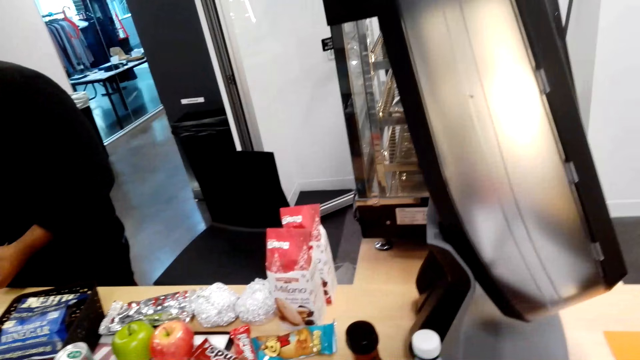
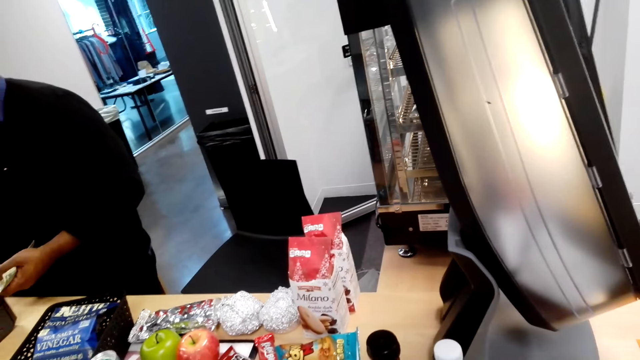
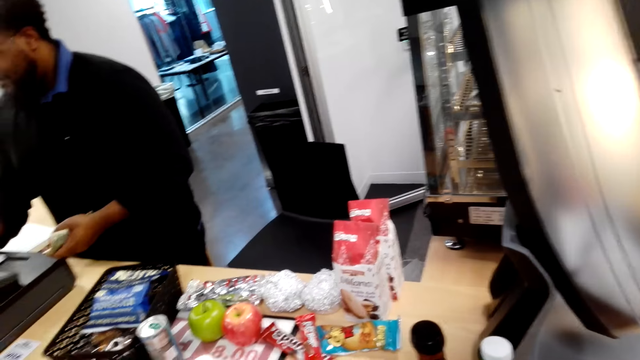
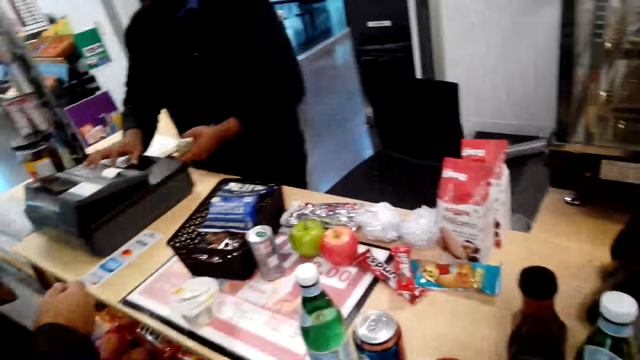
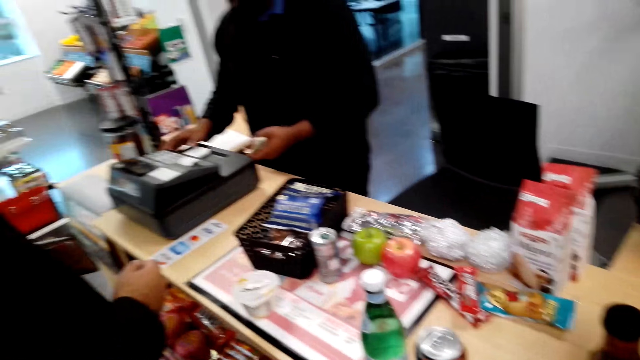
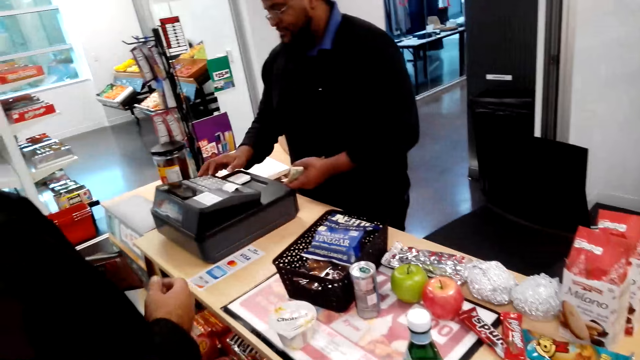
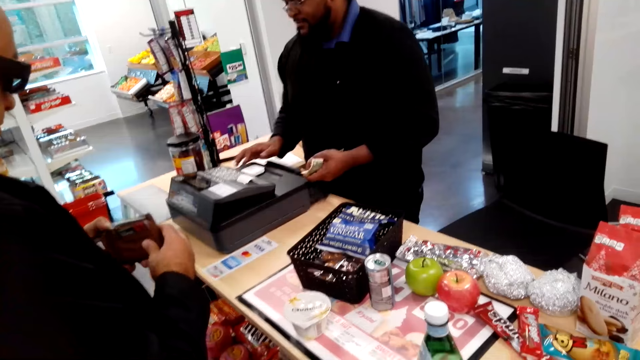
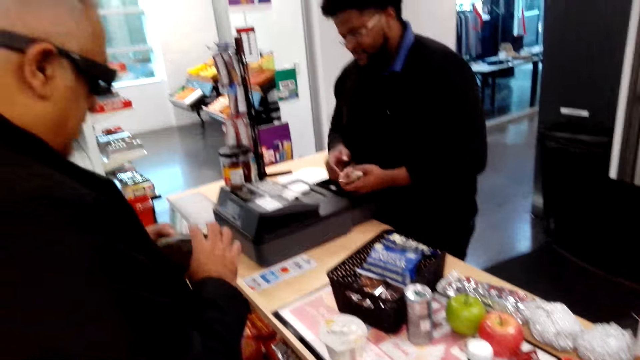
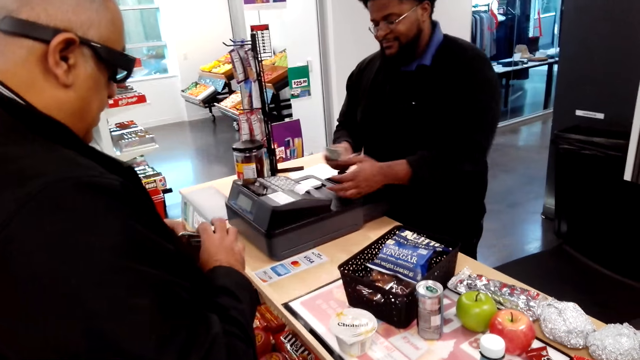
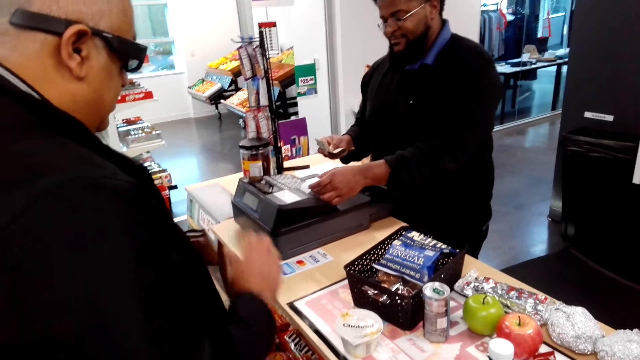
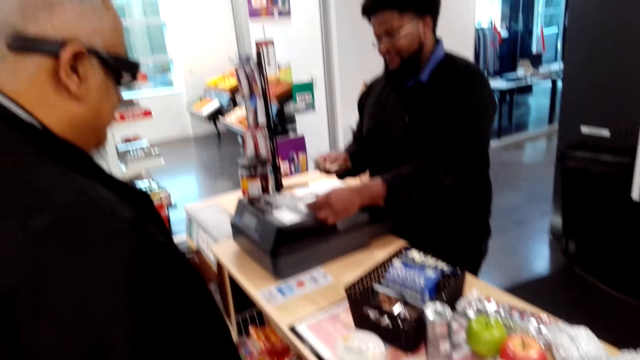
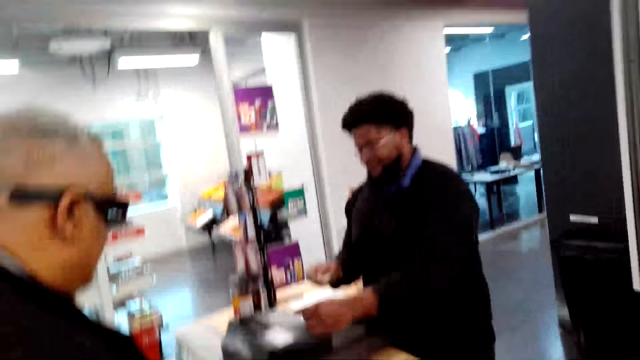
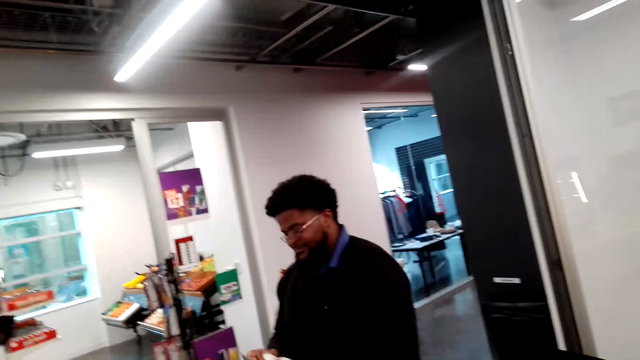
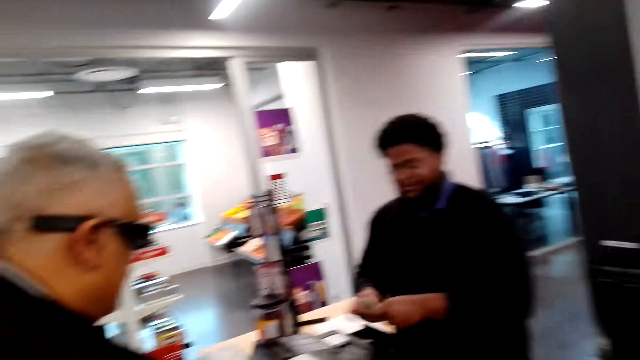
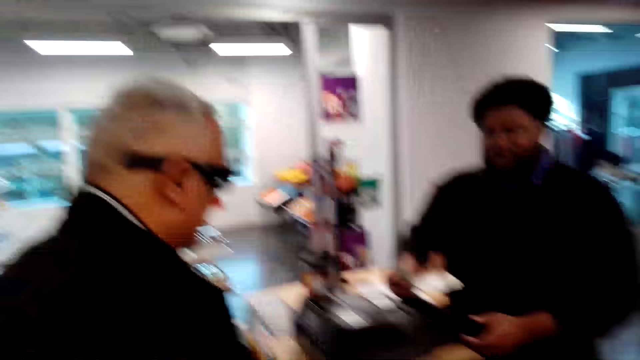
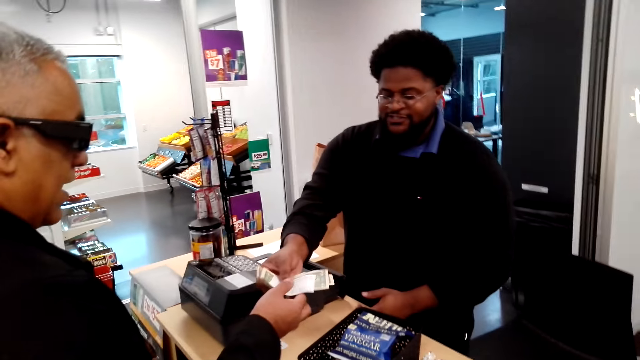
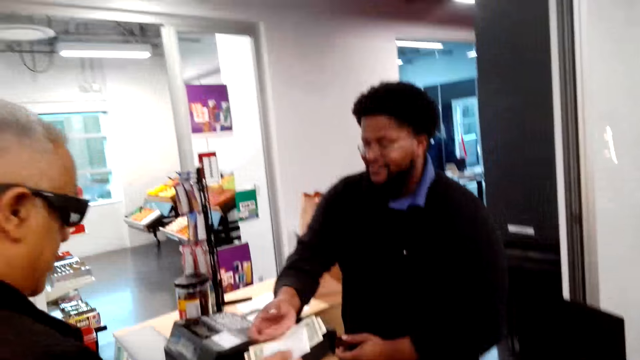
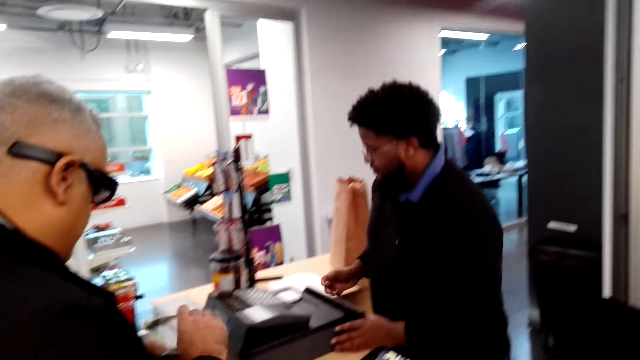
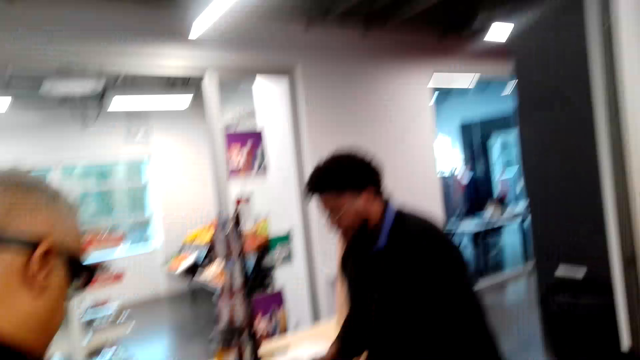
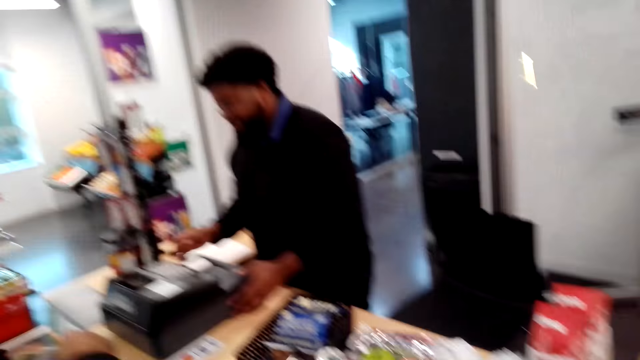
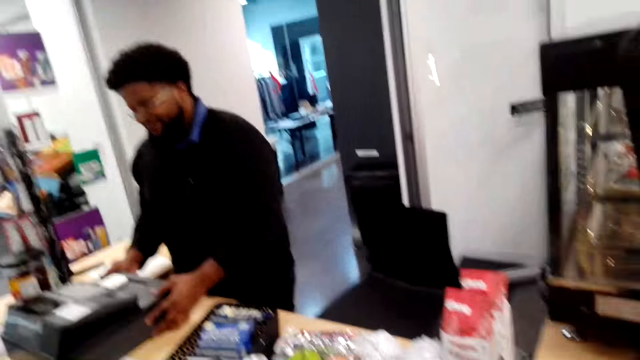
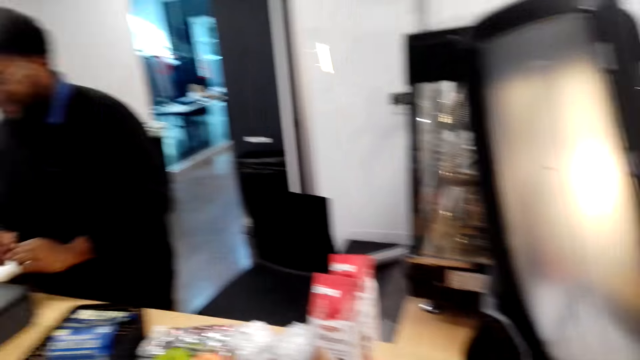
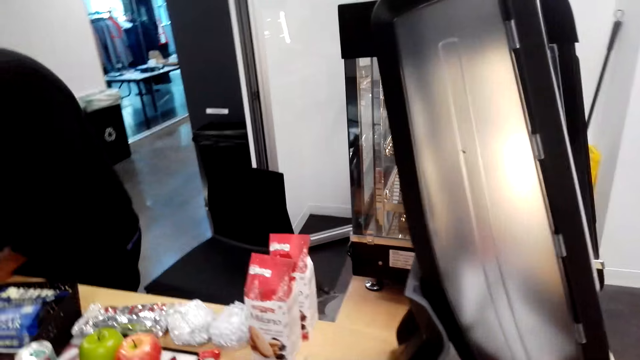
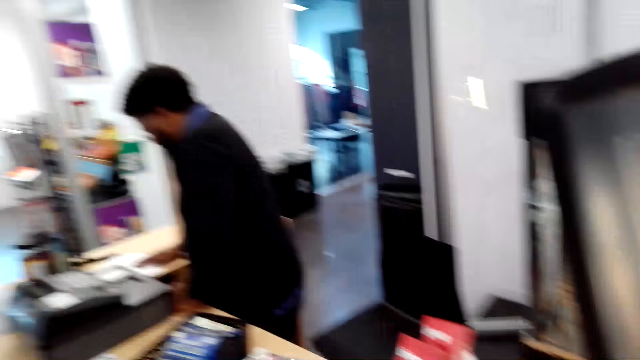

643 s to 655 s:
The camera wearer looks around. A man stands on the floor. The camera wearer stands on the floor.

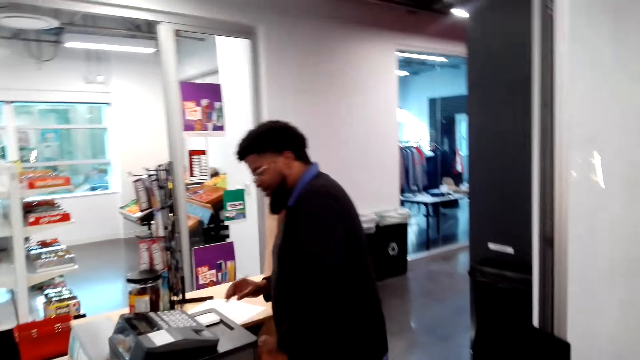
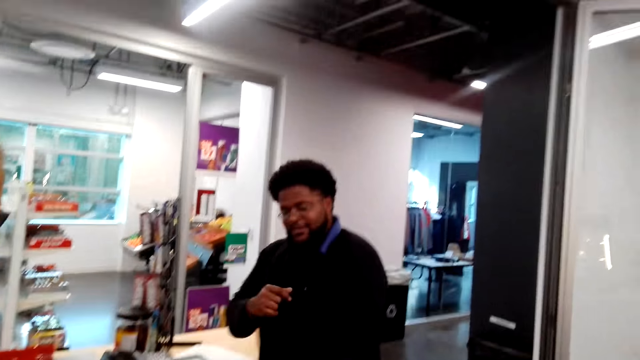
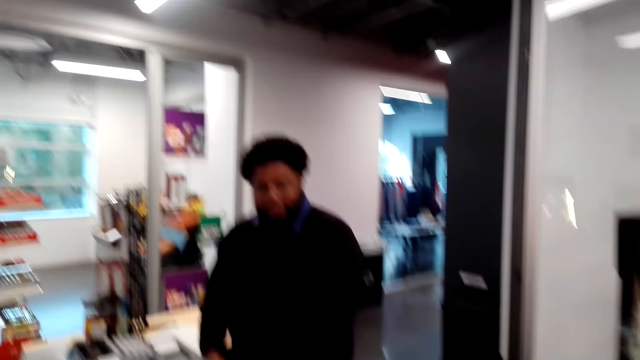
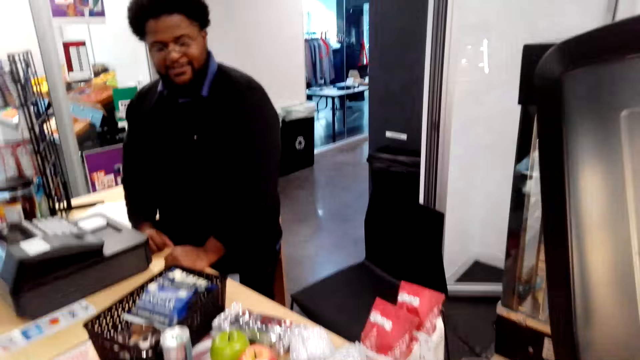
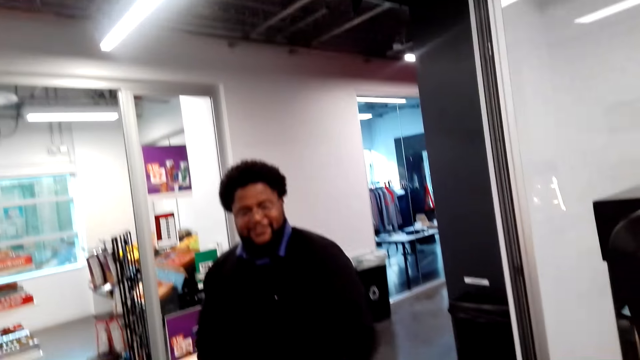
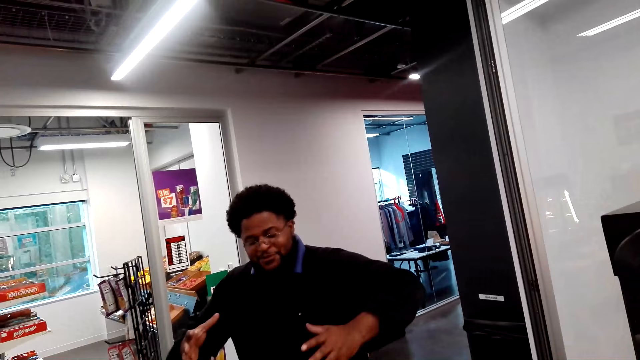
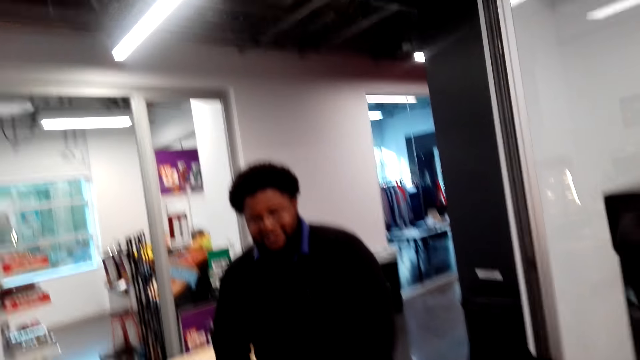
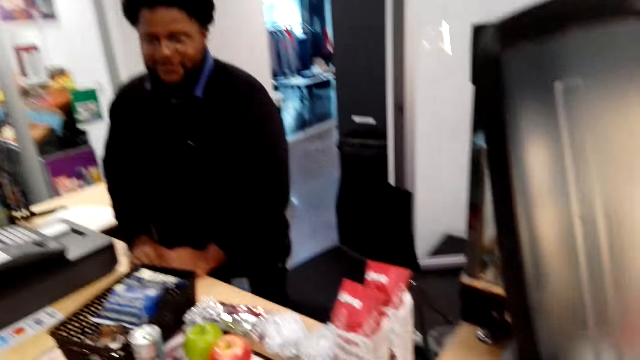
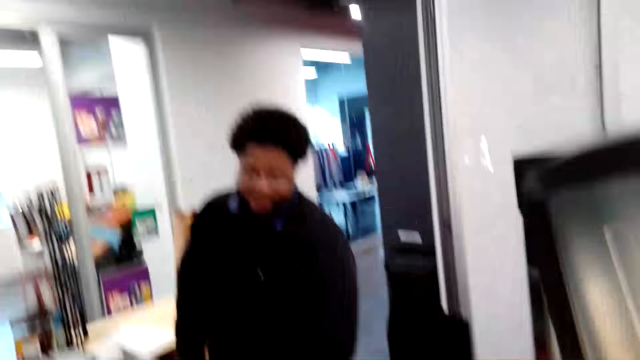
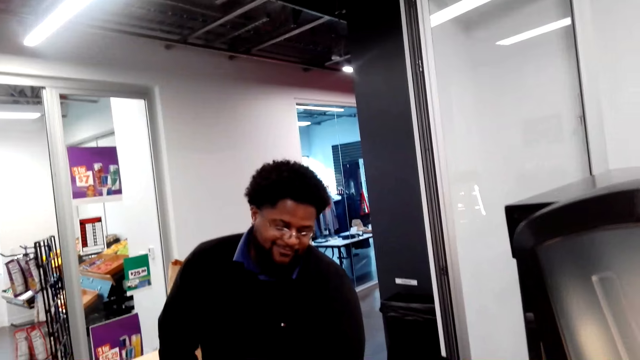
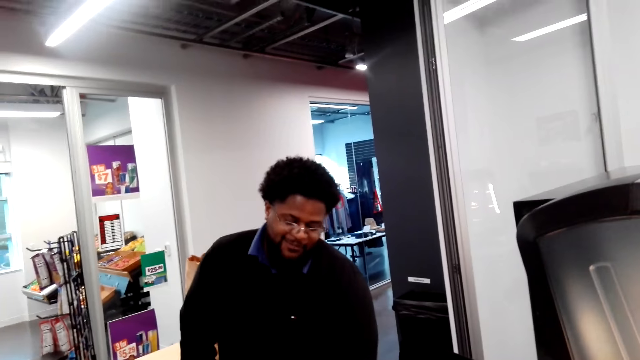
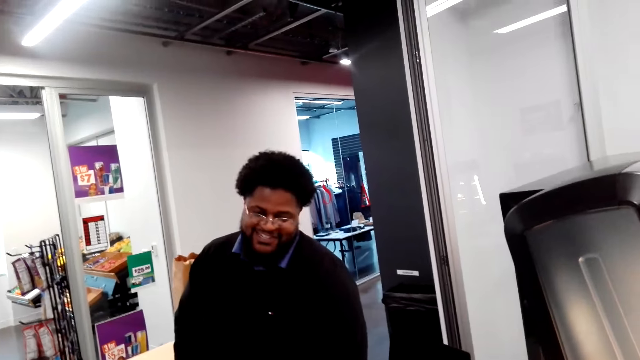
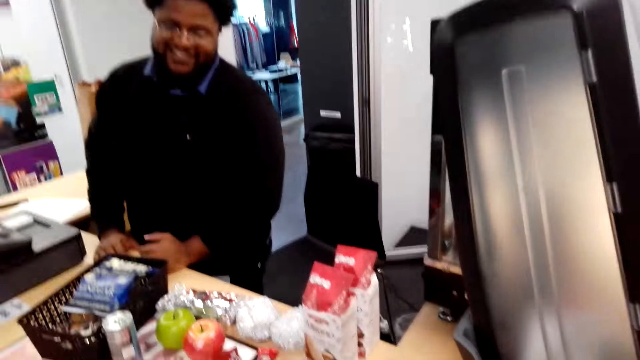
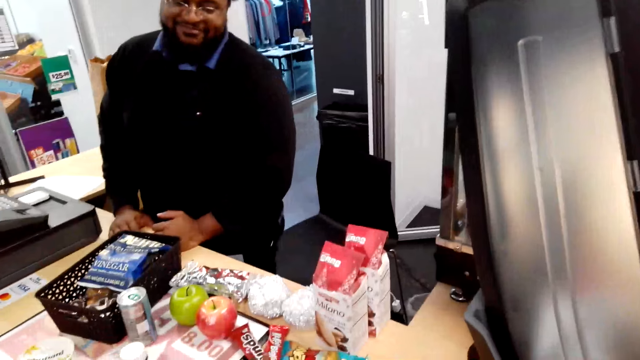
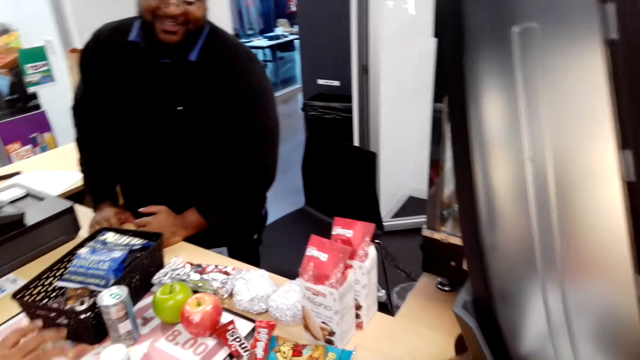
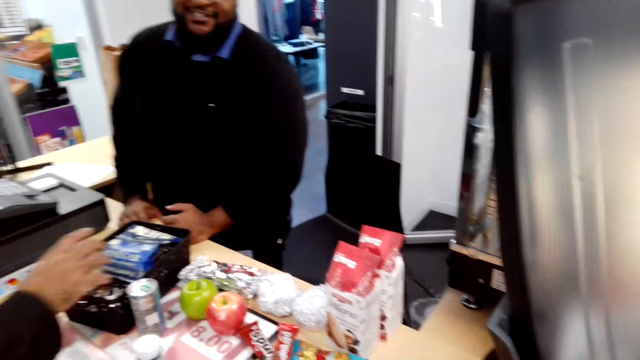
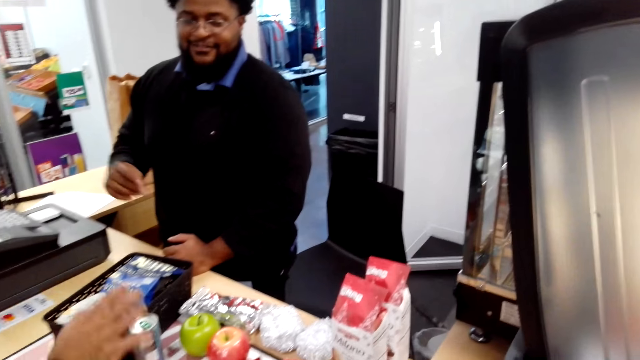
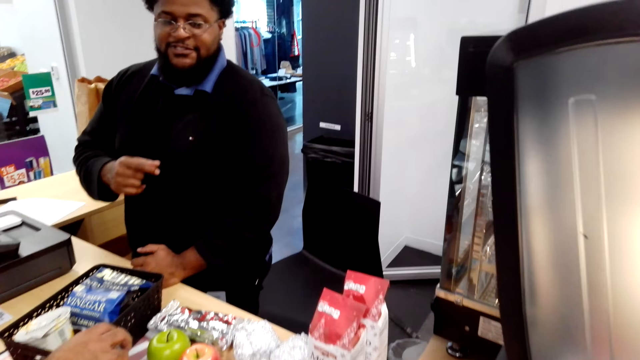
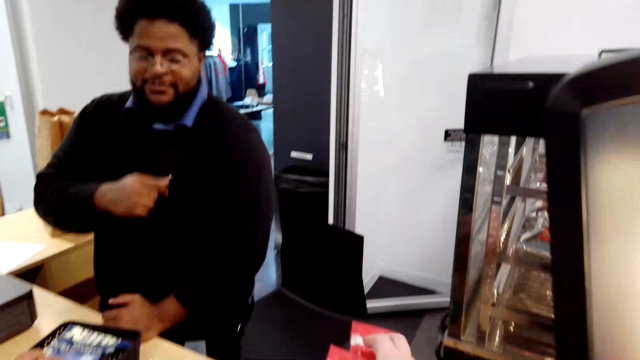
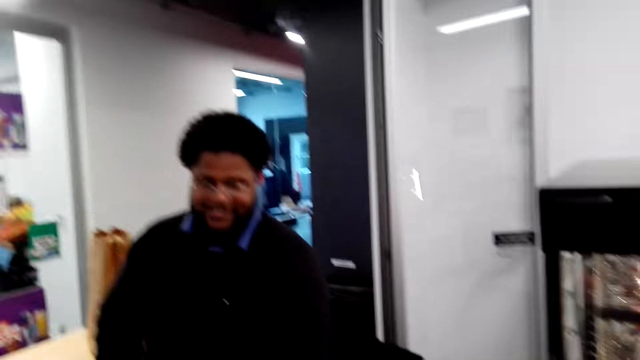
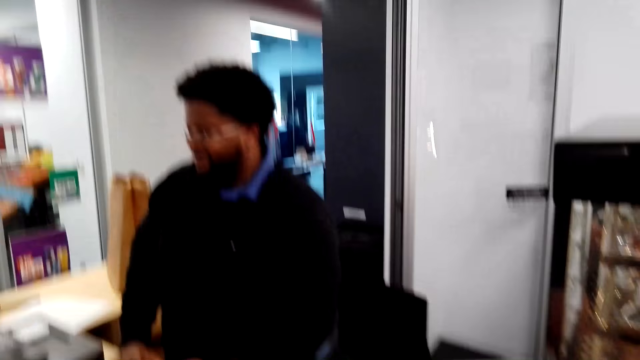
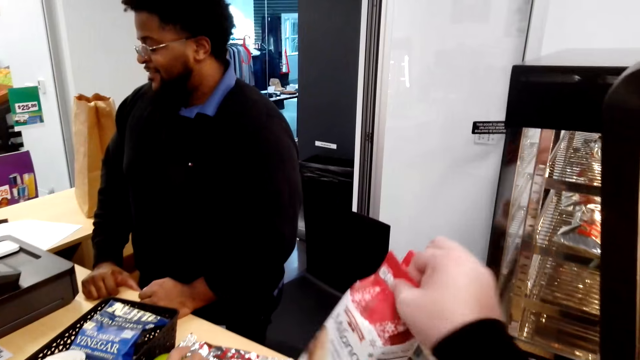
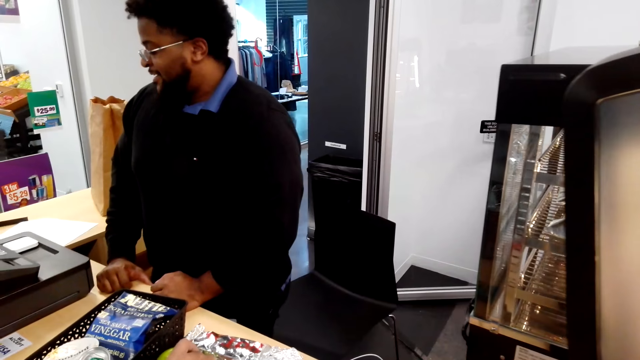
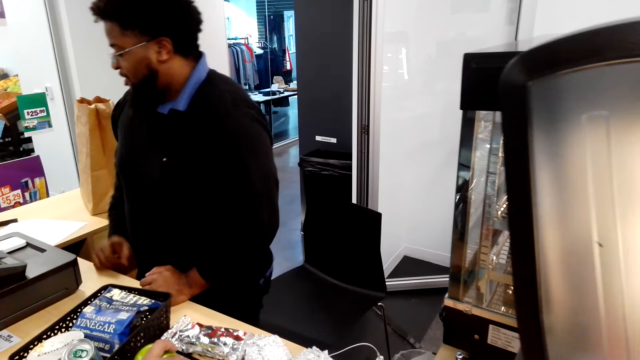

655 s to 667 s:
The camera wearer talks to a man. They pick up a snack on the table. They stand on the floor.
